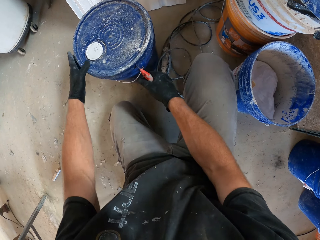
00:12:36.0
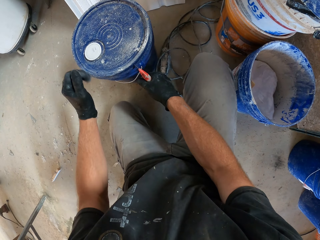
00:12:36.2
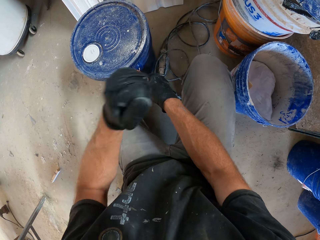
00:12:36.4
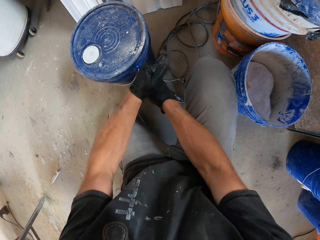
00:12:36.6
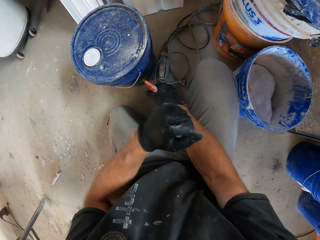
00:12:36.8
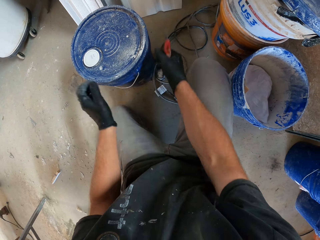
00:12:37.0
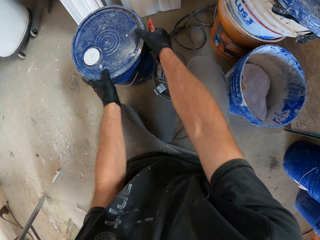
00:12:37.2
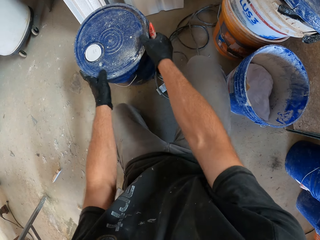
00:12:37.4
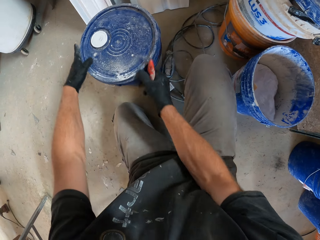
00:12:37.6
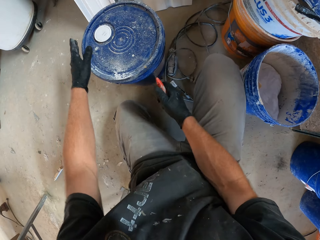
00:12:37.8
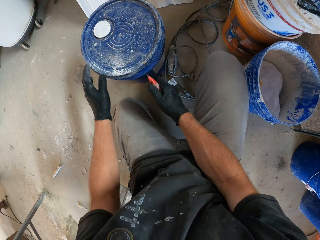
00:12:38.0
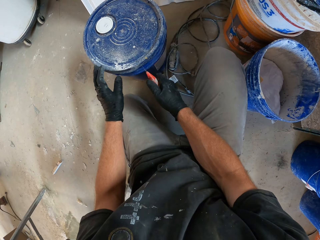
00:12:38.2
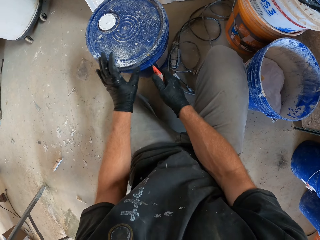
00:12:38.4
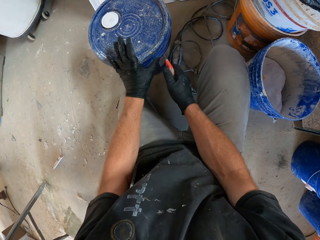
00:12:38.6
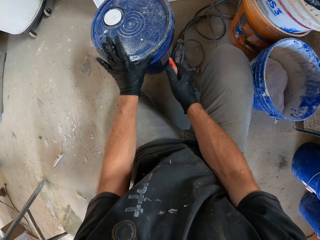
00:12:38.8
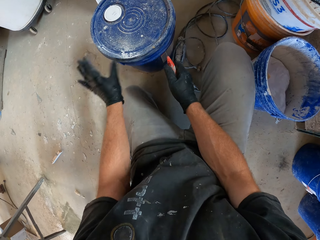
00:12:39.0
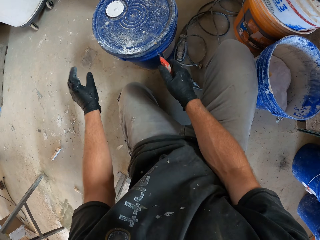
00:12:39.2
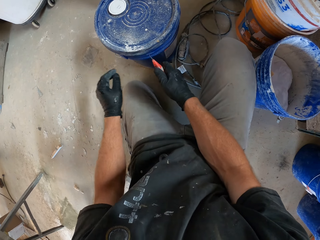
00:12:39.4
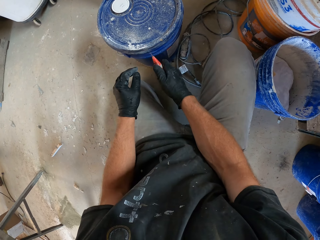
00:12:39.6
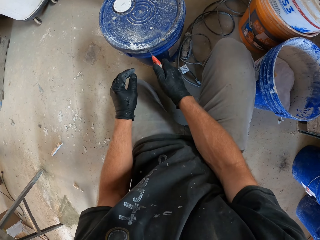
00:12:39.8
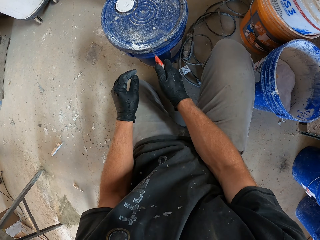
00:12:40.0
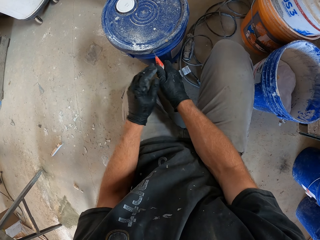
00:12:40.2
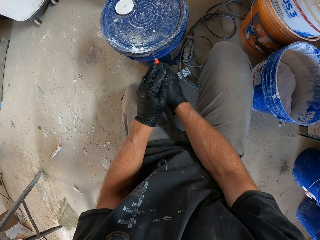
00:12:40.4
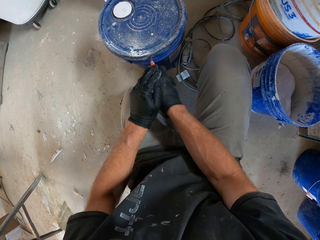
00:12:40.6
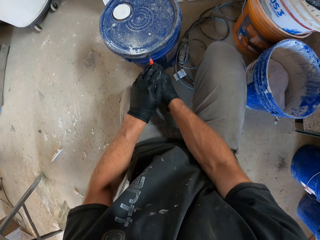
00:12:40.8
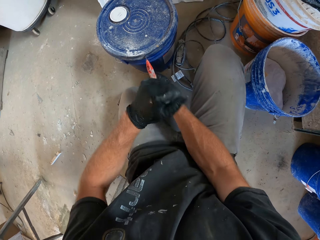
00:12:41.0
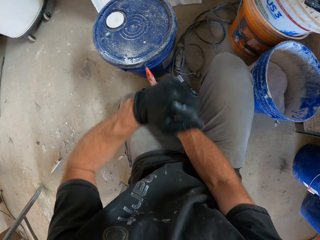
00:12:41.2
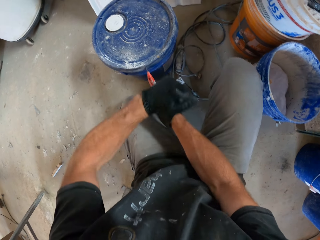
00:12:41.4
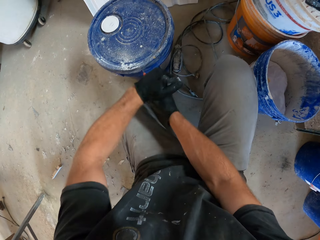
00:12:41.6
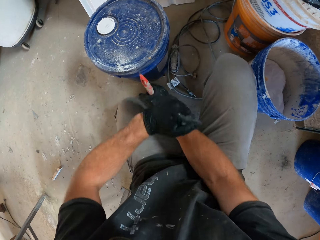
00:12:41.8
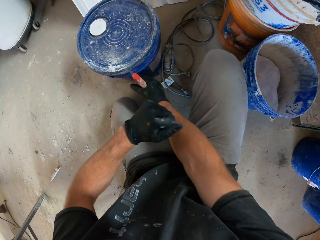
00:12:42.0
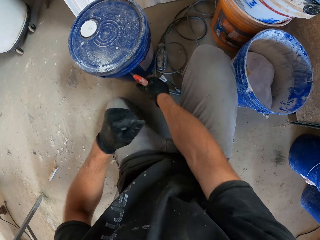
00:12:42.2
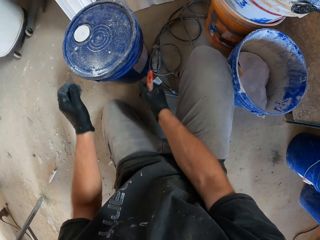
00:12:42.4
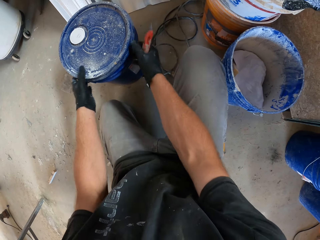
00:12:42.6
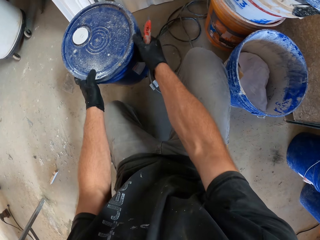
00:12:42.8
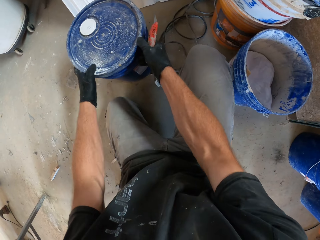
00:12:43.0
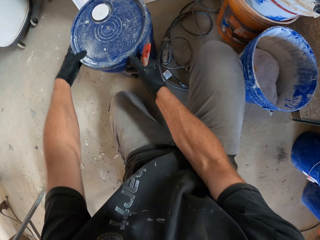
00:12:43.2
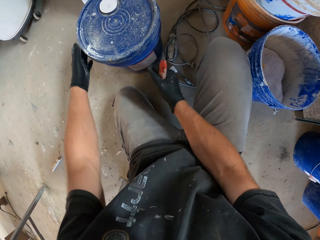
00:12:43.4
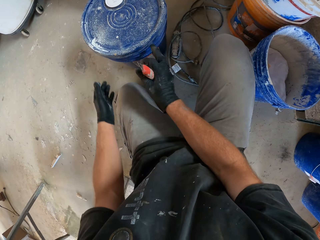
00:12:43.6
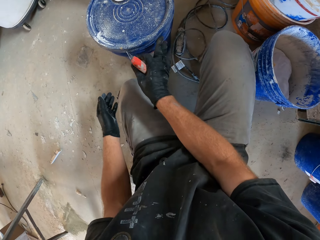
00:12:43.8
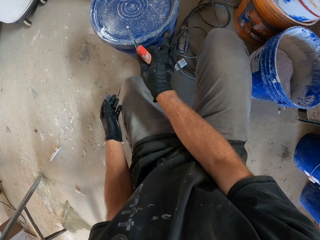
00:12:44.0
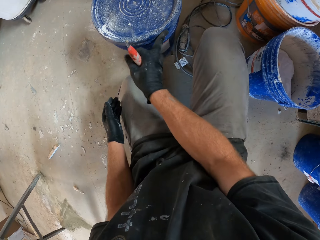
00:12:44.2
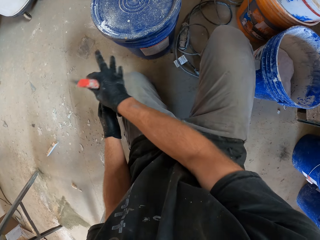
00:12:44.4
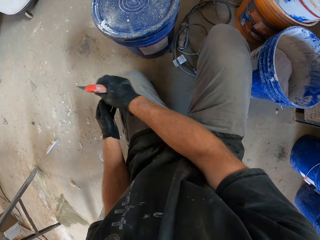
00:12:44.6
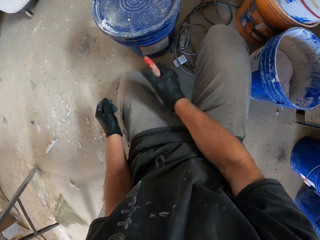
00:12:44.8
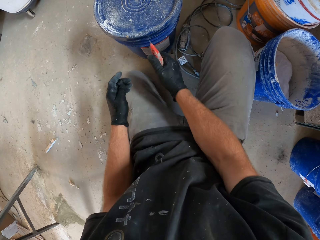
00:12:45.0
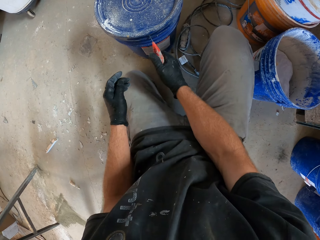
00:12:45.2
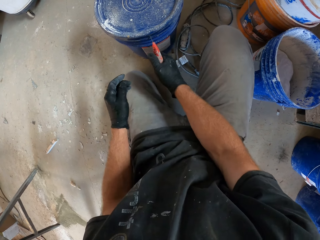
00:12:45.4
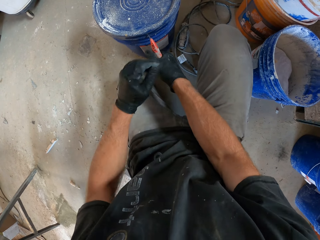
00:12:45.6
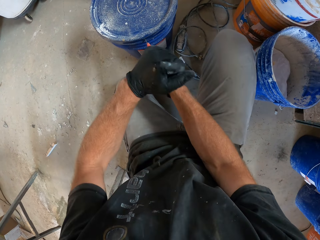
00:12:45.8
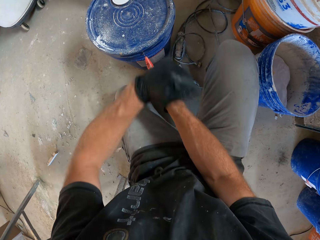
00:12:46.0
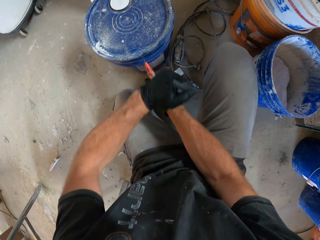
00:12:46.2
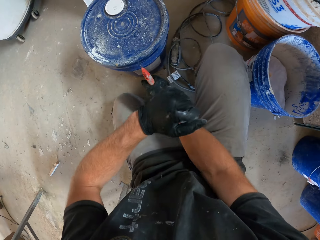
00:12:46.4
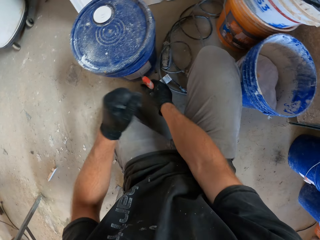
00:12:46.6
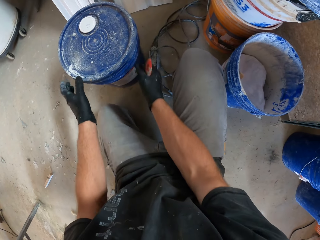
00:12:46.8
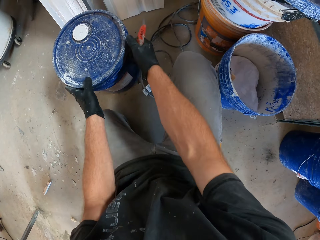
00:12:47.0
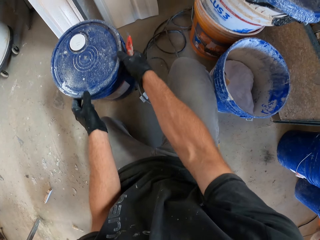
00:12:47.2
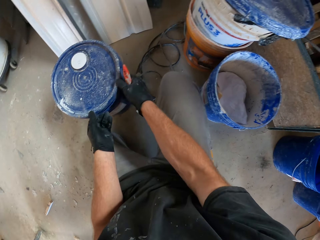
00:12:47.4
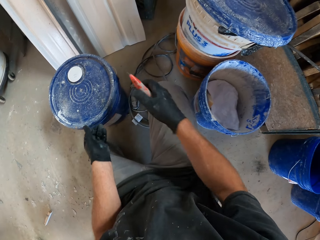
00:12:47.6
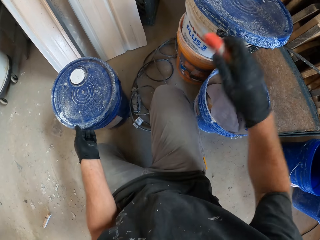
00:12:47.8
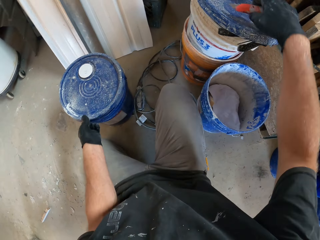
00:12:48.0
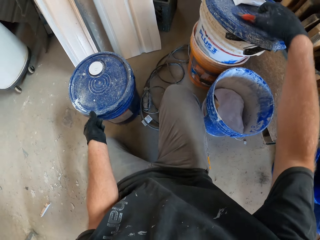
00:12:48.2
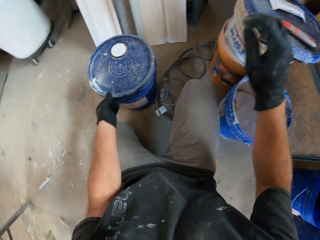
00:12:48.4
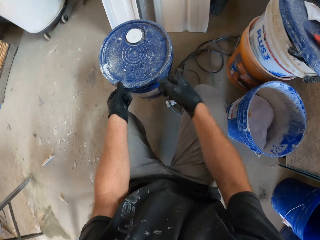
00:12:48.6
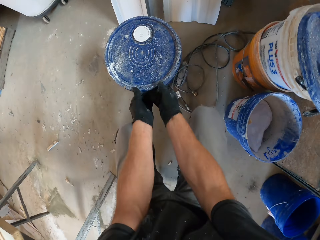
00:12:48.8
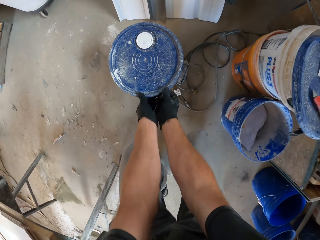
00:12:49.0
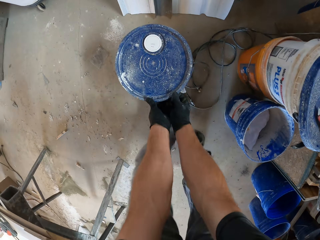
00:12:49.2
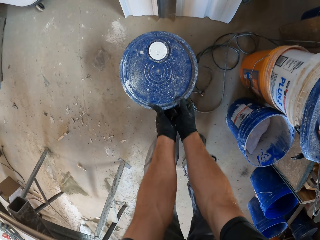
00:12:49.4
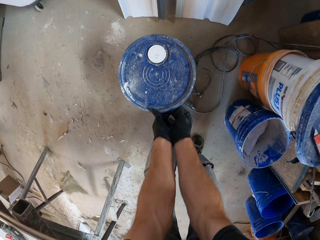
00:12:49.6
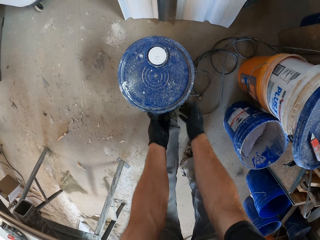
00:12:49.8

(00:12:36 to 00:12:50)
The camera wearer turns the bucket around. He places the cutter on the bucket. He hits the cutter with his hand. He turns the bucket around. He wipes dirt from the bucket with his left hand. He continues unsealing the blue bucket with the craft knife. He places the cutter on the bucket. He hits the cutter with his hand. He turns the bucket around. He wipes dirt from the bucket with his right hand. He places the cutter on the bucket. He continues unsealing the blue bucket with the craft knife. He hits the cutter with his hand. He tries opening the bucket with both hands. He drops the craft knife on the lid on the bucket with his right hand. He turns the blue bucket with his hands.

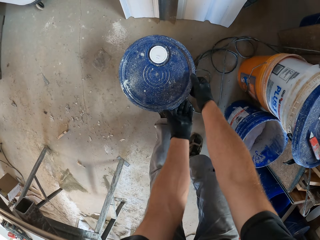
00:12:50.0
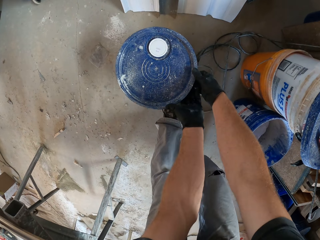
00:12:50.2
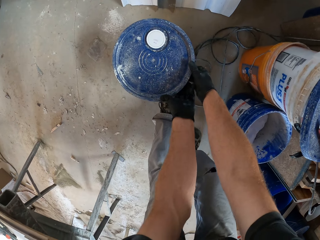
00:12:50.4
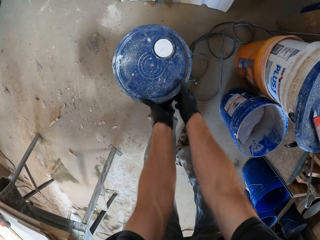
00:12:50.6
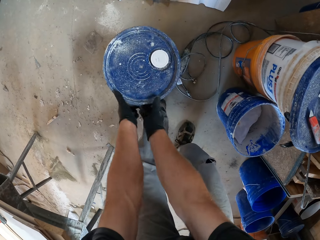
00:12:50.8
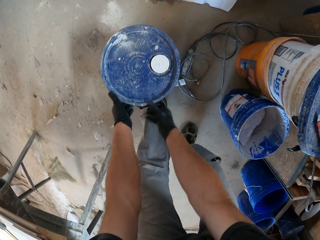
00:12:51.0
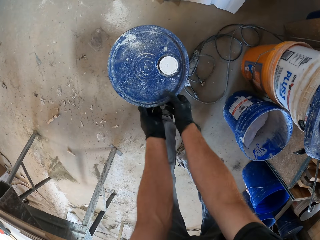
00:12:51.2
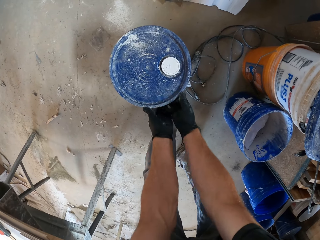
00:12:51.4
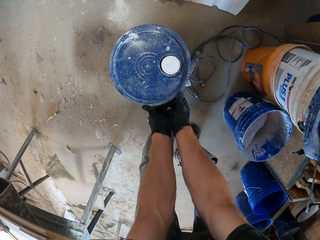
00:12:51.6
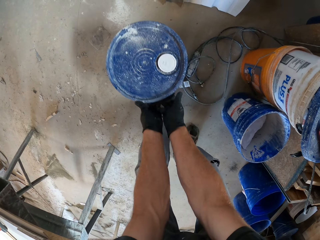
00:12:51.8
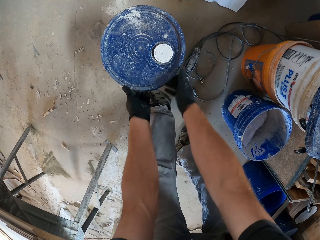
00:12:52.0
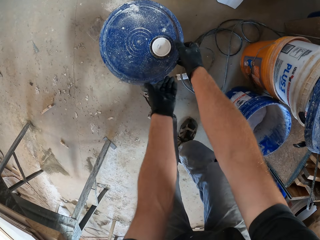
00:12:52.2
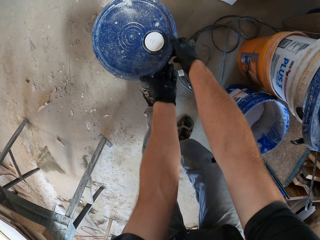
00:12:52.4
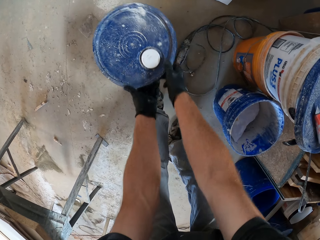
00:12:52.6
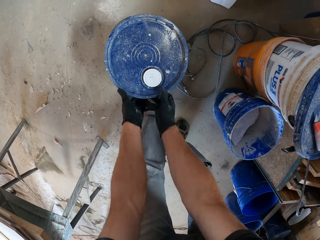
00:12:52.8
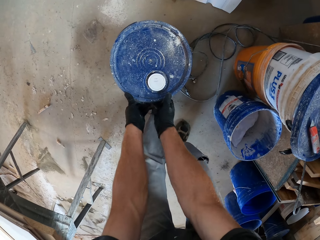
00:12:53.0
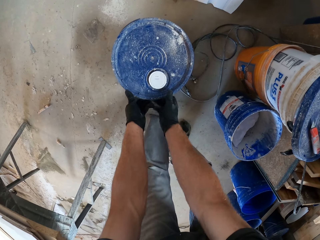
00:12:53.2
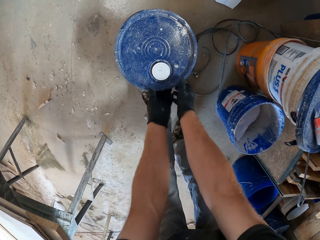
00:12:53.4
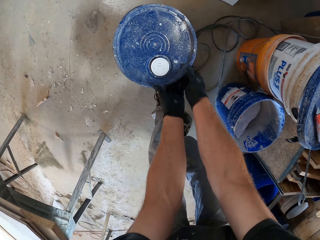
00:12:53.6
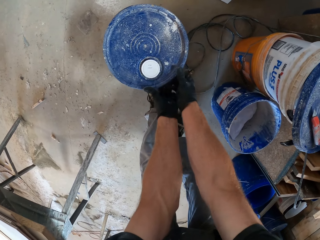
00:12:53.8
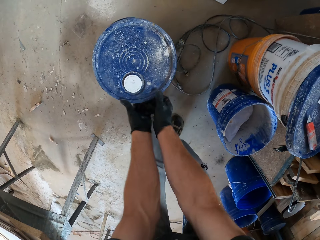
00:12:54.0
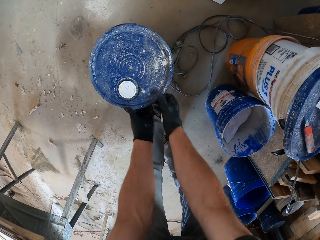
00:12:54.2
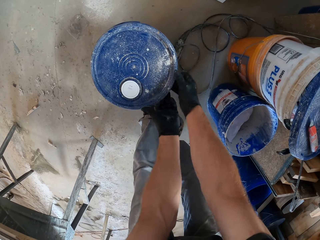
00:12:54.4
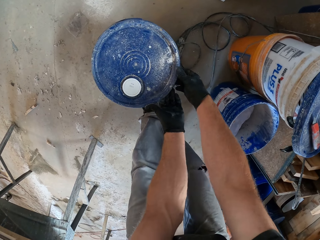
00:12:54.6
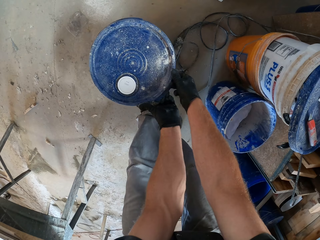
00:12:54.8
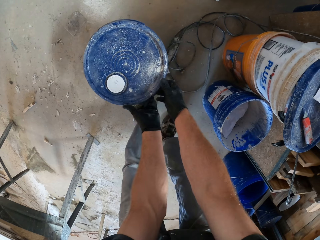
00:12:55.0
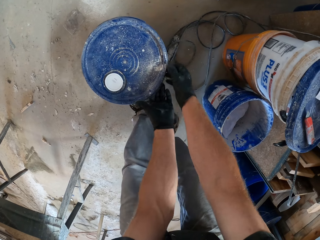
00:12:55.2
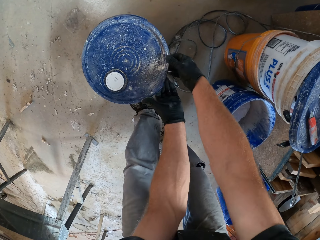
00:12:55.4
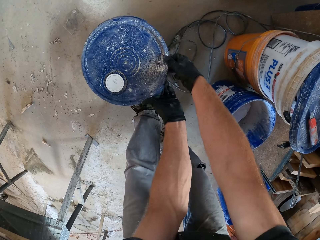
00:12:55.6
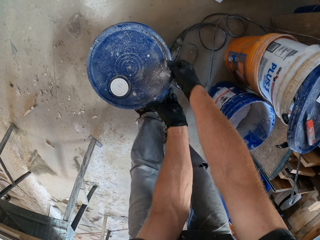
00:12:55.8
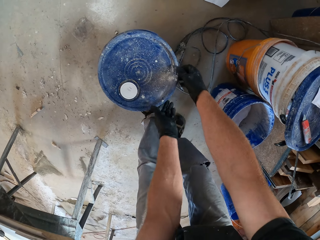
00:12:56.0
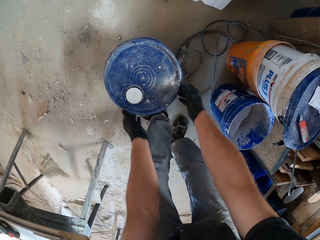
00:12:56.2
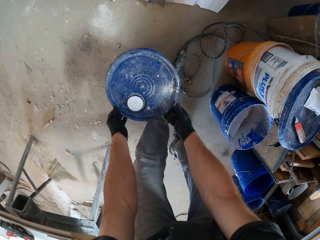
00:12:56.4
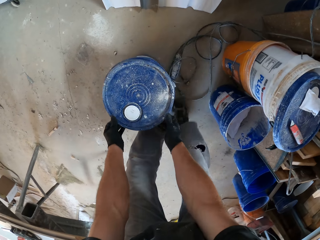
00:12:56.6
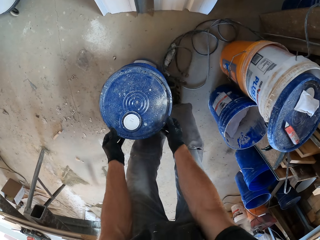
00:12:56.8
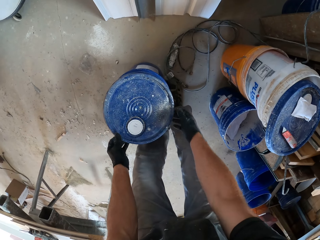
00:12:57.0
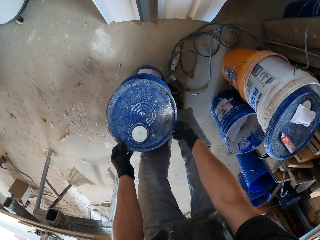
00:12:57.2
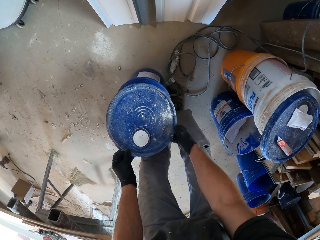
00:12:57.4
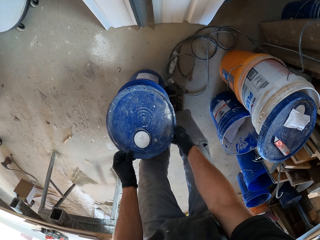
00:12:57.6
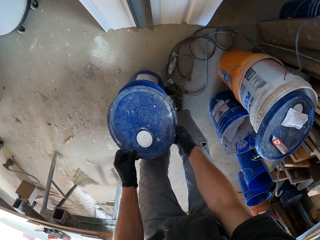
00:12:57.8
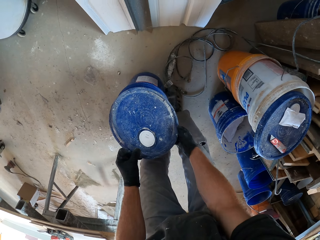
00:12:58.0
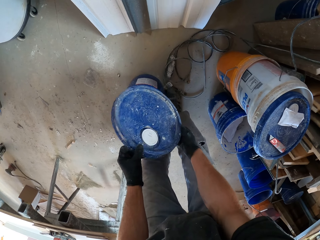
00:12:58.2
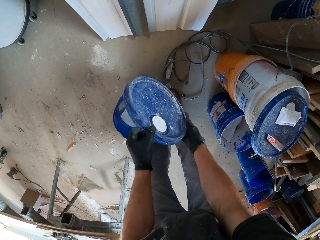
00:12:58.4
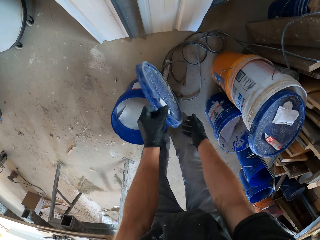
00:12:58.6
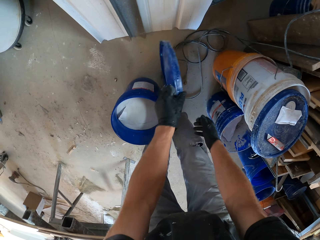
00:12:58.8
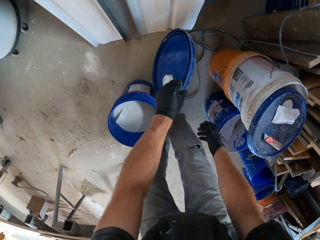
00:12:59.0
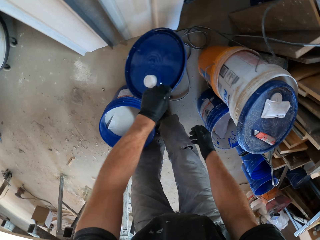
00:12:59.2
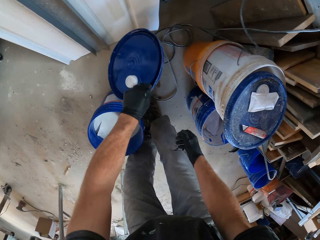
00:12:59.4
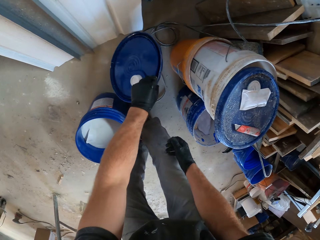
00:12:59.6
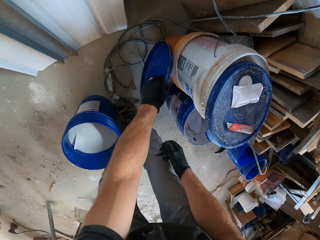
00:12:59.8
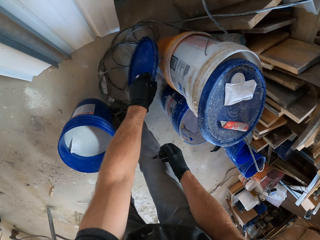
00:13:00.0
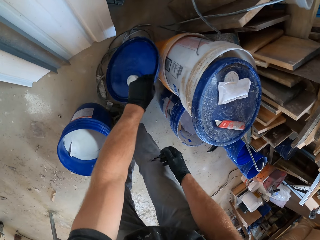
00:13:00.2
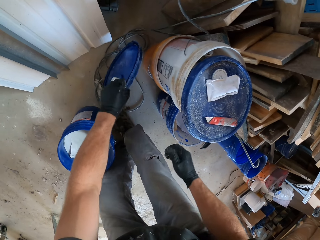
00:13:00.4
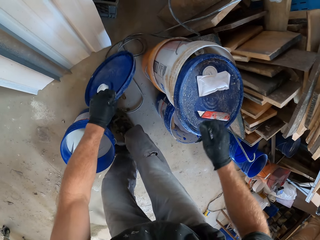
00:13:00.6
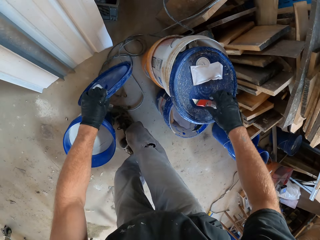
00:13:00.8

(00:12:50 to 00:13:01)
The camera wearer removes the lid from the bucket. They open the blue bucket. They hit the lid of the bucket on other buckets.
